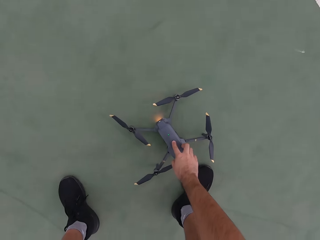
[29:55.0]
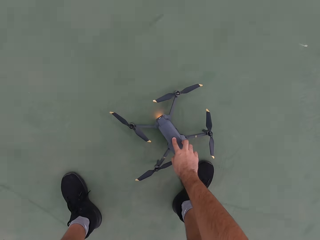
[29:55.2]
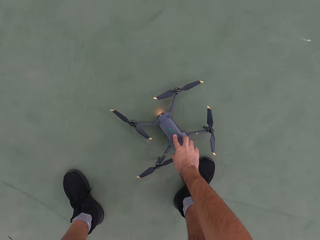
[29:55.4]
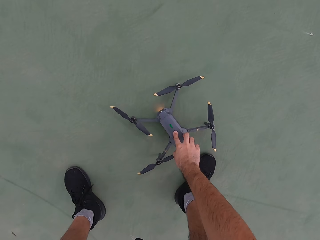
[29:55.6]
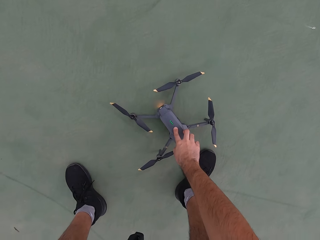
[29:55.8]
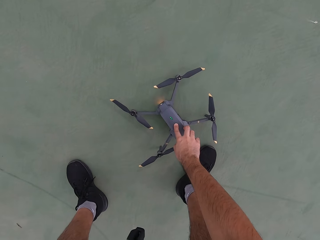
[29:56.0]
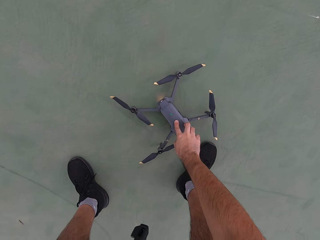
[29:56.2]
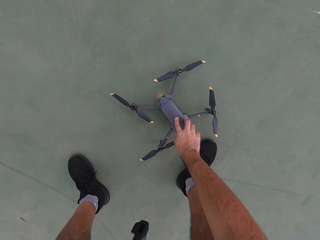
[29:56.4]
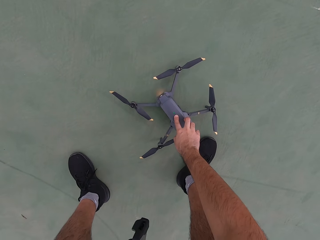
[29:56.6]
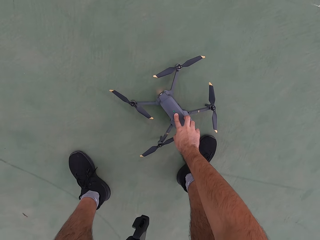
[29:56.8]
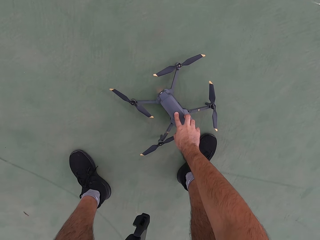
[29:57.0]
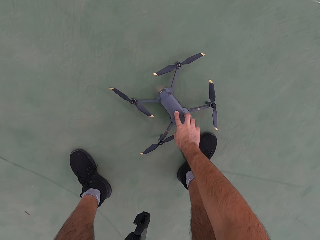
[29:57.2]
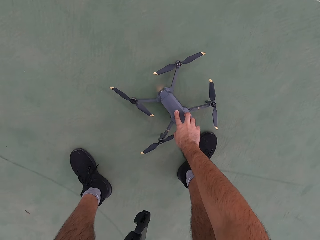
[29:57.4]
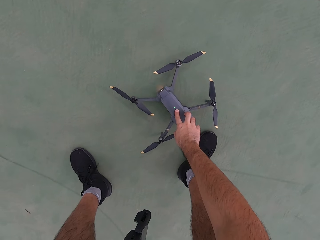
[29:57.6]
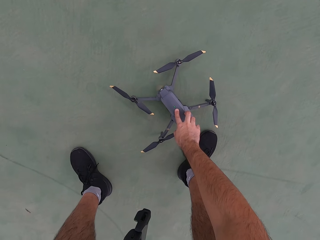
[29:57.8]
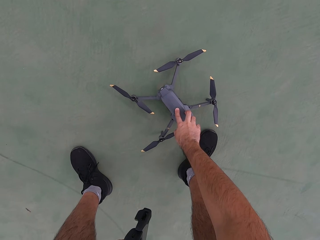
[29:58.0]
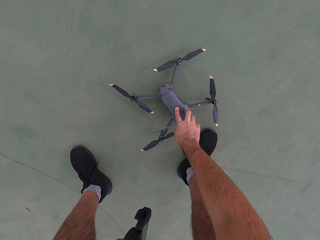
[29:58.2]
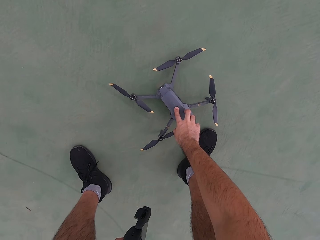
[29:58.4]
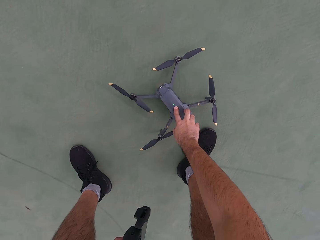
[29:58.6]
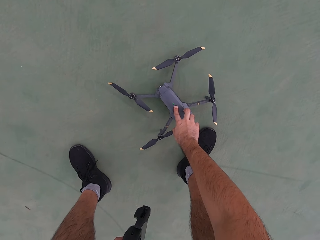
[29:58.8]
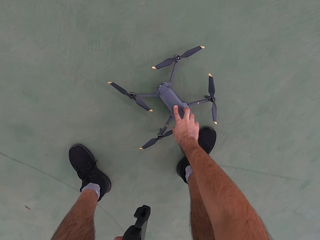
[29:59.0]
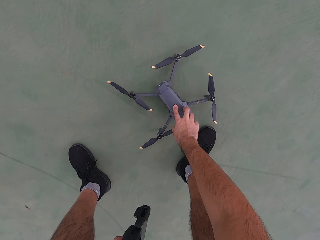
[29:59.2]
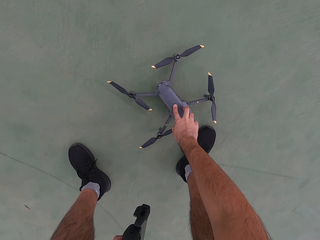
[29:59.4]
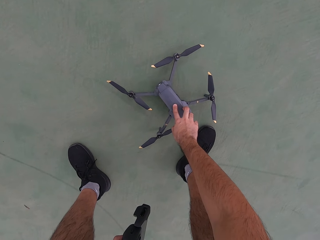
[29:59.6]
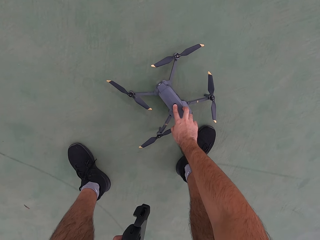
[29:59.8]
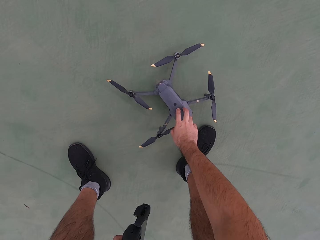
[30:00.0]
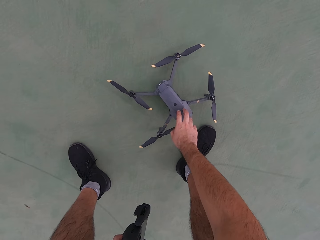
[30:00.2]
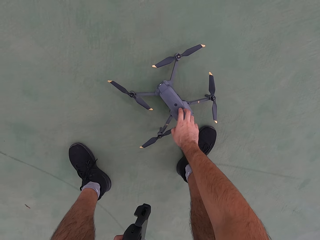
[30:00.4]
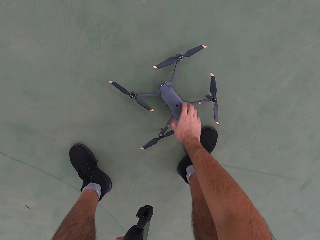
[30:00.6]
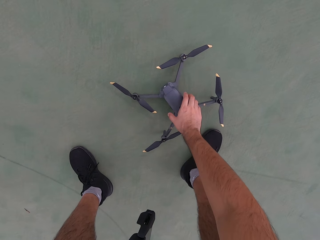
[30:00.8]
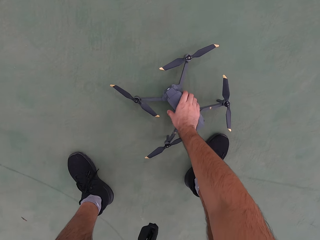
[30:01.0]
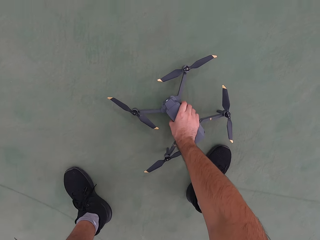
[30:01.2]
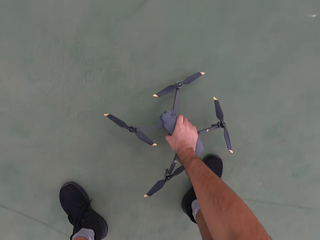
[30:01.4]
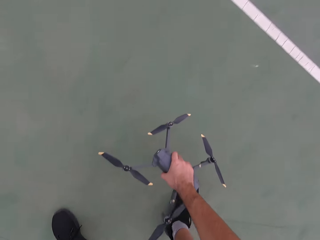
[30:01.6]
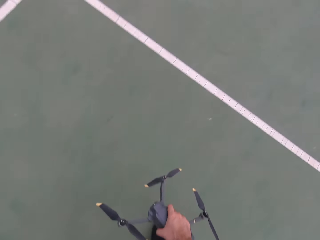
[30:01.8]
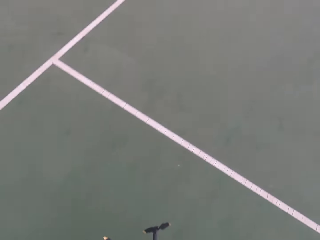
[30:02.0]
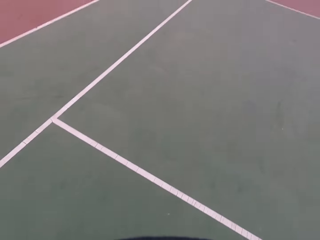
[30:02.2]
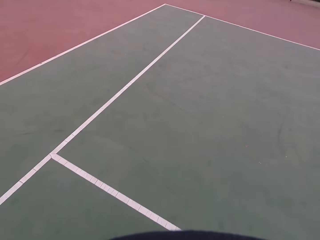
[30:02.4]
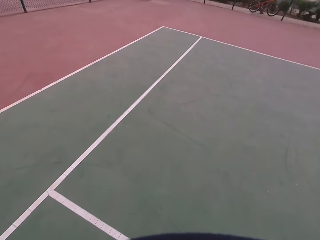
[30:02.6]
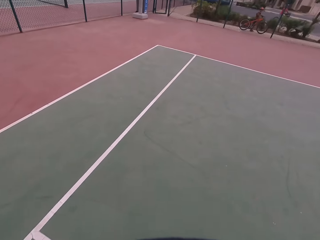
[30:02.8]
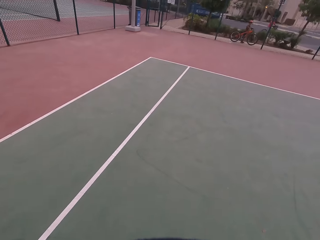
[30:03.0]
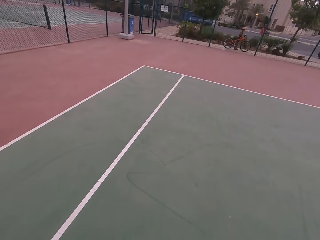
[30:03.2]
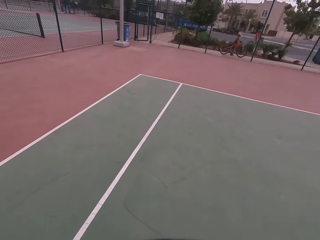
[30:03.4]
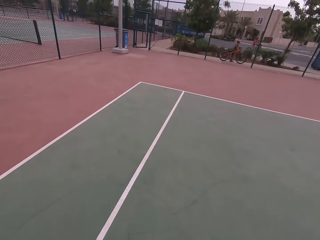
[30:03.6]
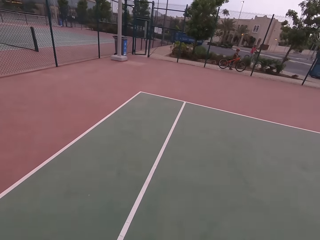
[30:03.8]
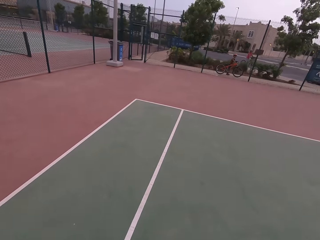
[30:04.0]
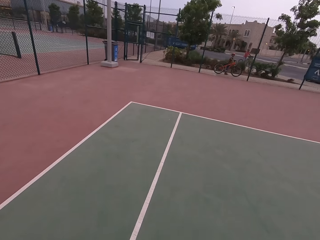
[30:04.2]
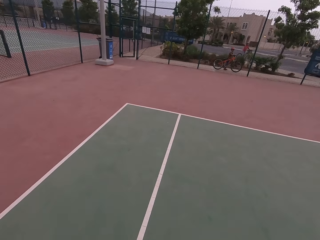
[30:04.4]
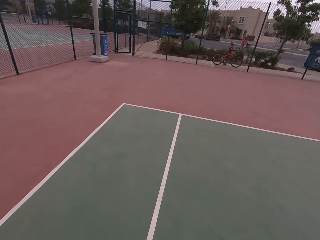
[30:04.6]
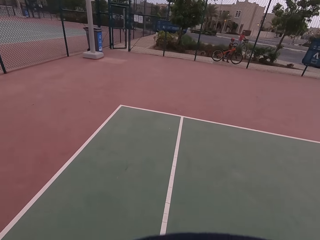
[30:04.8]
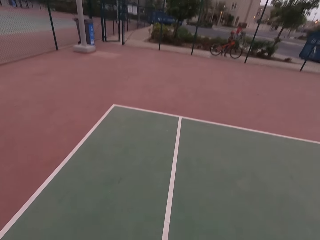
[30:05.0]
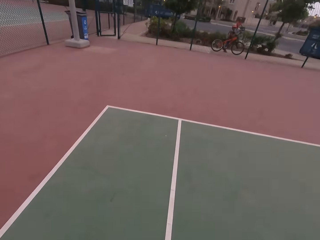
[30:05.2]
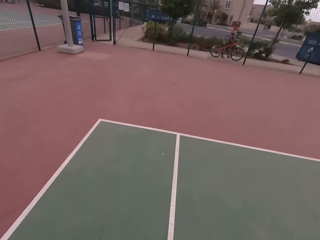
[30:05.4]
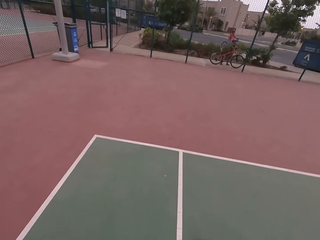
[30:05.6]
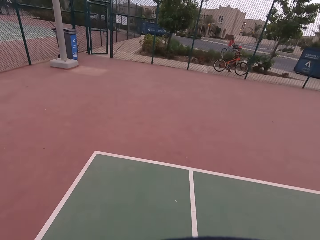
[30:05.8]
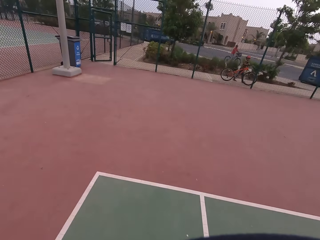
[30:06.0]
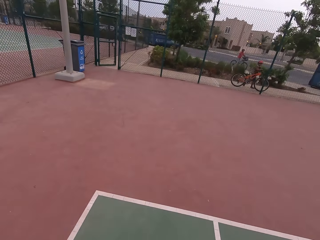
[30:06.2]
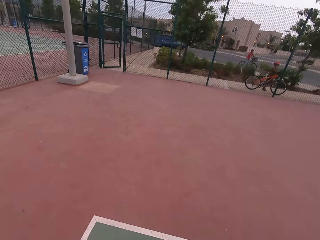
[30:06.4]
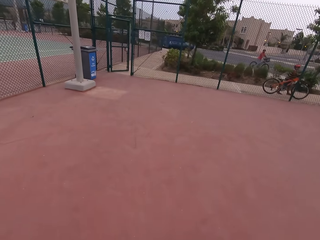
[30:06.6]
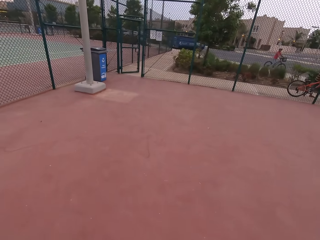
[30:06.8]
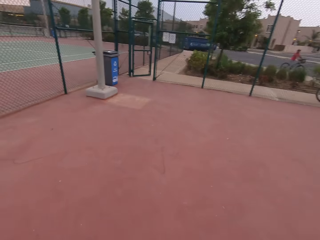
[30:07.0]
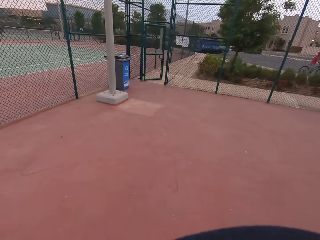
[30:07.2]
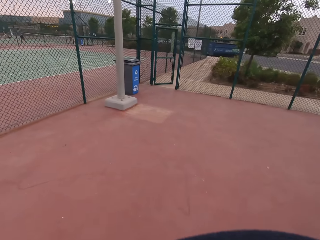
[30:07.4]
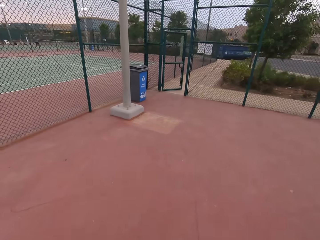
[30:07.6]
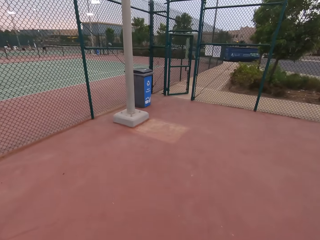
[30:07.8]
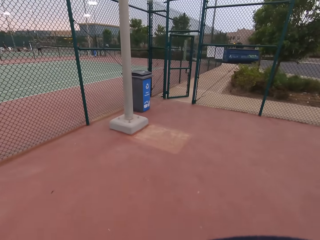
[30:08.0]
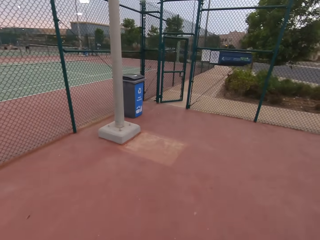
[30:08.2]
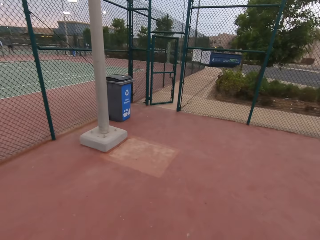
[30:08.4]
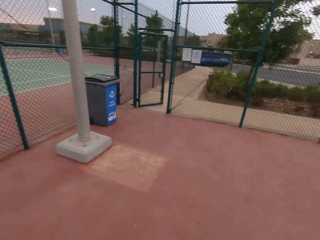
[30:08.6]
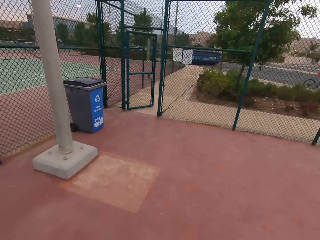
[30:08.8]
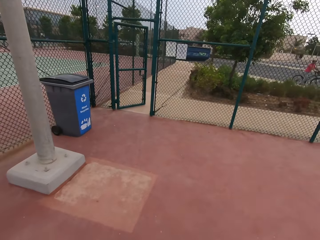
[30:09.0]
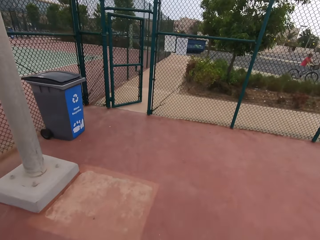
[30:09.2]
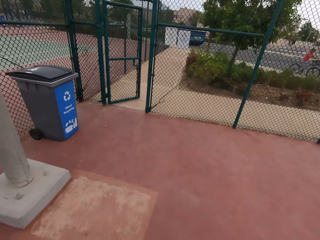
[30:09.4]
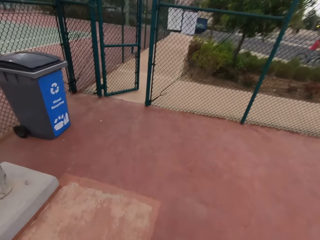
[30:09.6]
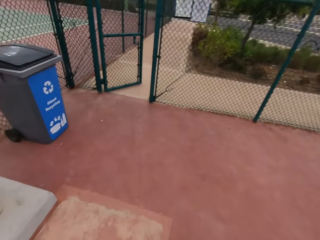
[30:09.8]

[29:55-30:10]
The camera wearer operates a toy. They touch the drone. They pick up the drone. They carry the toy. They walk on the field. A person pushes a bicycle. Another person rides on a bicycle. The camera wearer walks towards the gate.

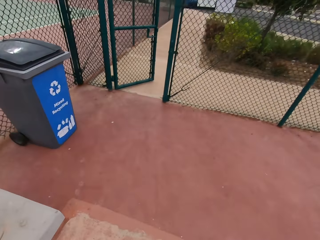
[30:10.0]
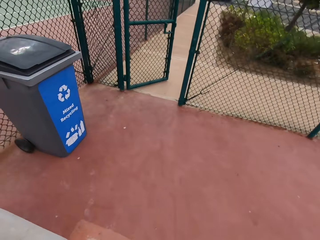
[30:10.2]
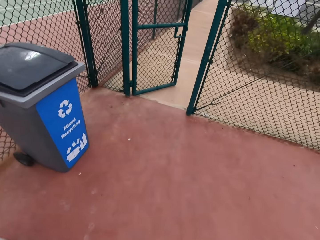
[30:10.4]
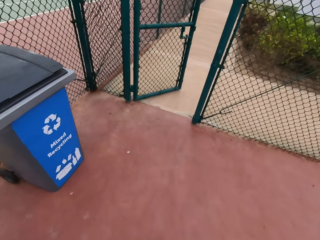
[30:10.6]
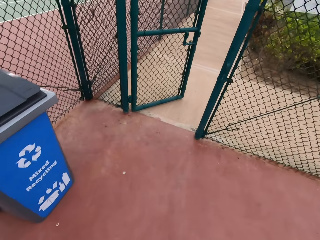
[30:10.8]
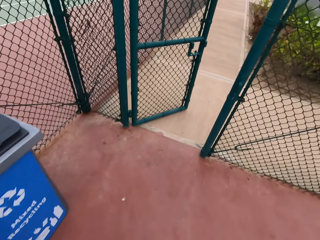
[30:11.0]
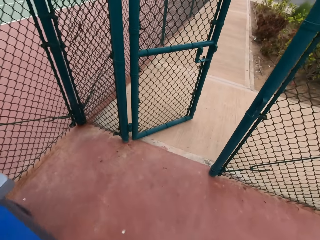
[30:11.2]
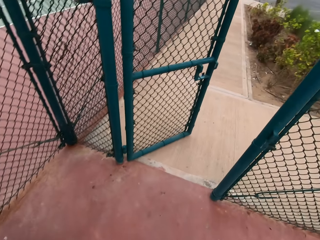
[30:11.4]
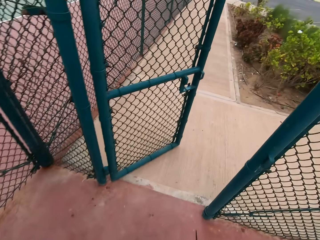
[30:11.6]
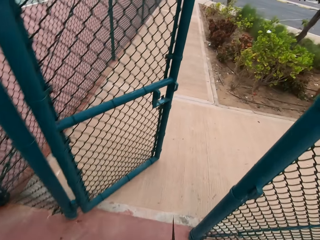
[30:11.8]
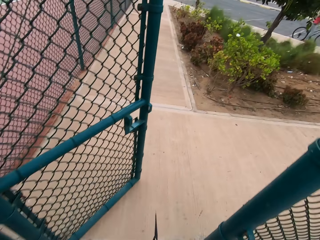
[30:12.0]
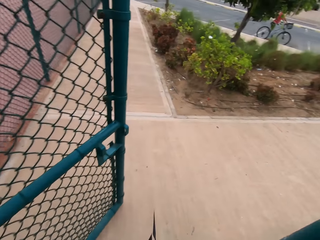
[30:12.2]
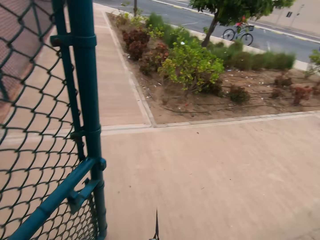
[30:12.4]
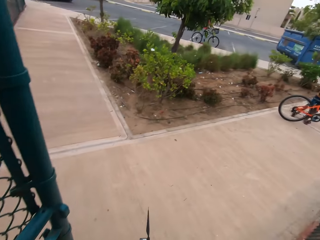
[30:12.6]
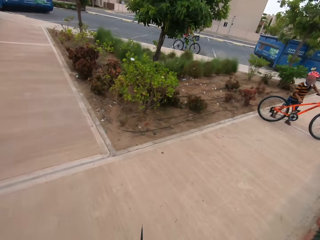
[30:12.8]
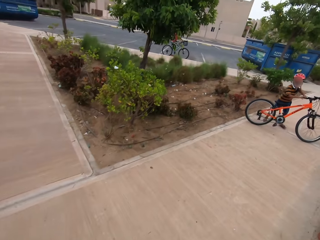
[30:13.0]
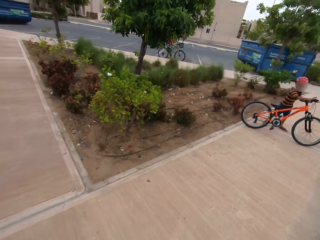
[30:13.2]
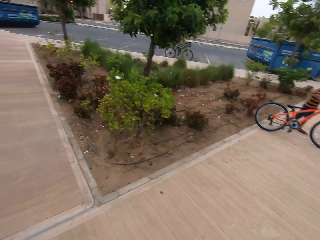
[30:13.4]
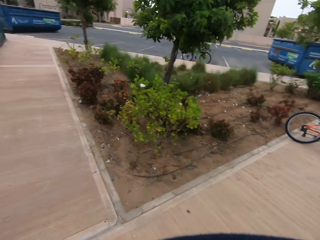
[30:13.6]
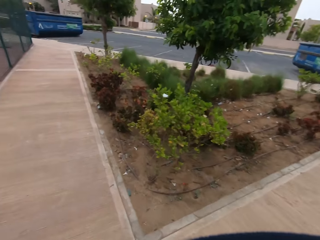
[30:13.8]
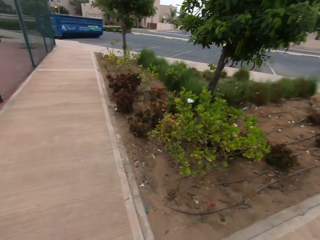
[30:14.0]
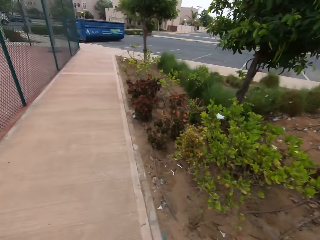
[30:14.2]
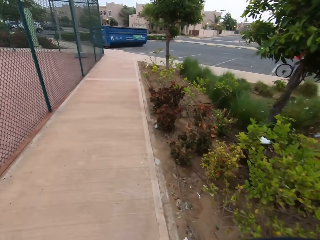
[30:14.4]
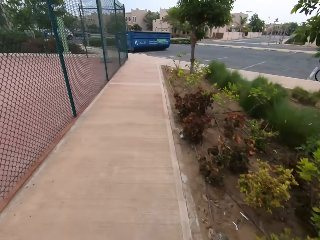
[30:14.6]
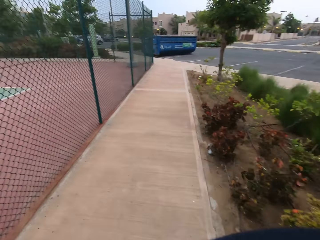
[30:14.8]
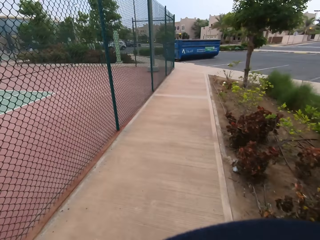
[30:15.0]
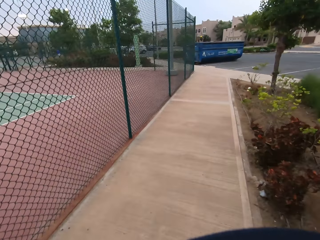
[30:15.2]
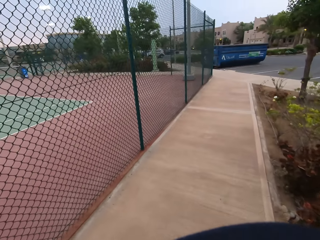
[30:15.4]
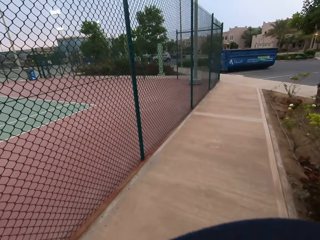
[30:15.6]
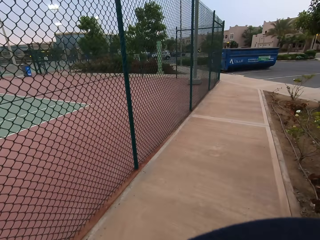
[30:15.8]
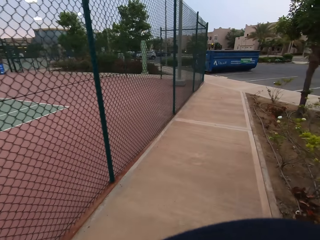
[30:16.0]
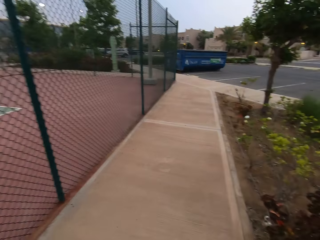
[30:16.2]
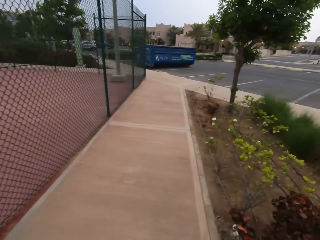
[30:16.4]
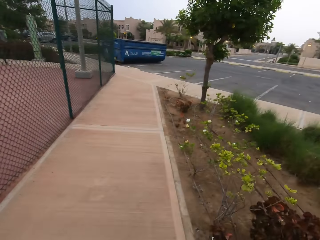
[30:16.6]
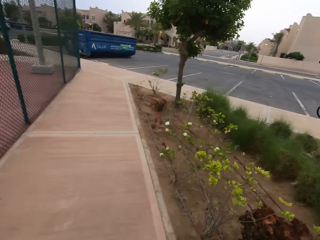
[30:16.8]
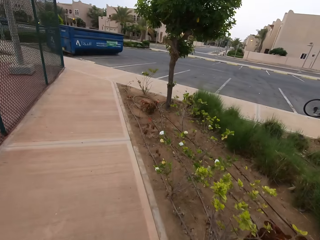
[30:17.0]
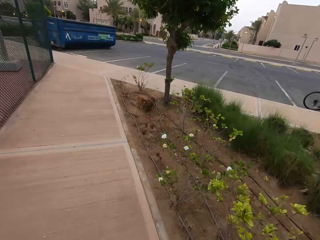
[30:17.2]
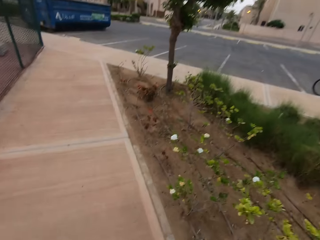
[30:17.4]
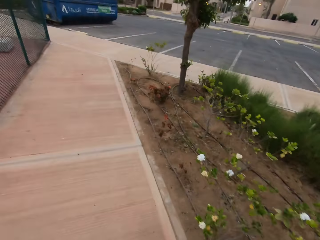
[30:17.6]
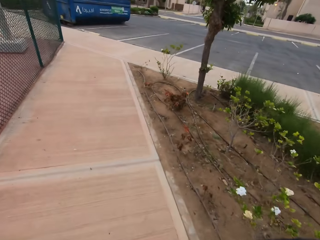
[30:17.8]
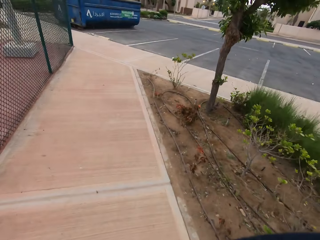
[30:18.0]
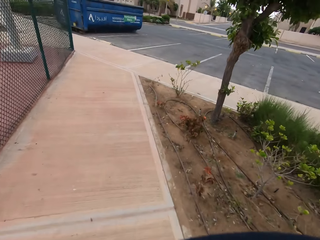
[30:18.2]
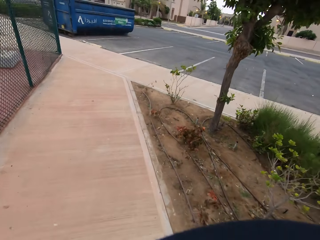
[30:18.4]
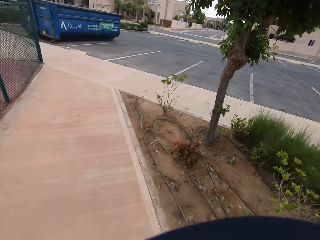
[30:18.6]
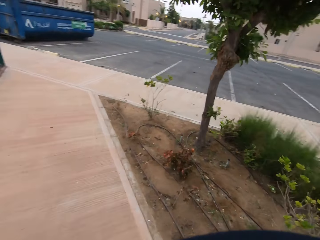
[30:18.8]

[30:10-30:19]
The camera wearer walks out of the tennis ball court through the gate. A person turns his bicycle around. The camera wearer walks along the pavement.
